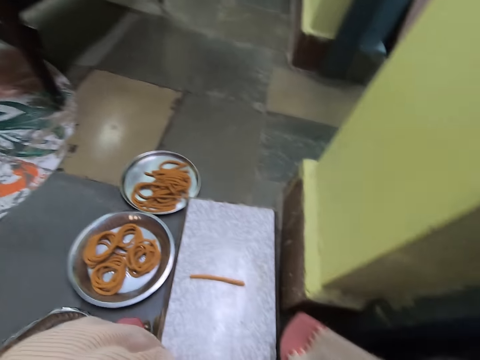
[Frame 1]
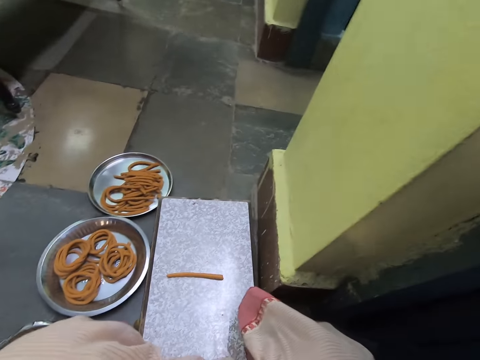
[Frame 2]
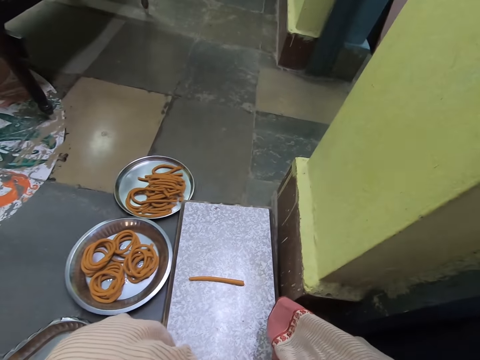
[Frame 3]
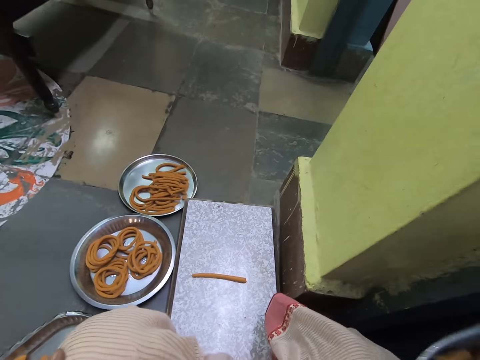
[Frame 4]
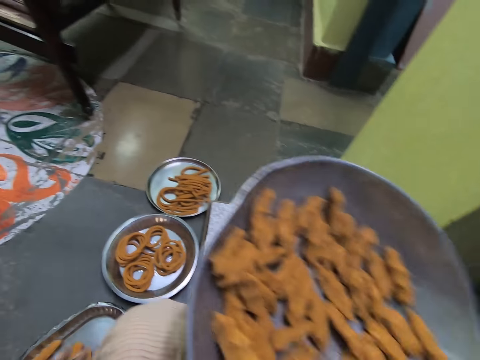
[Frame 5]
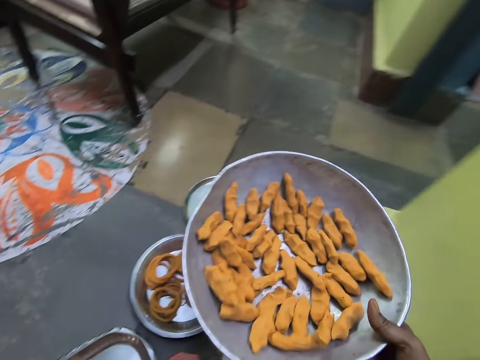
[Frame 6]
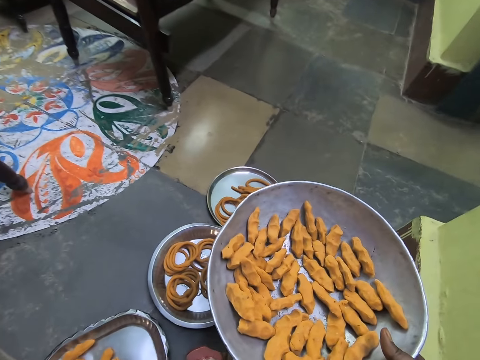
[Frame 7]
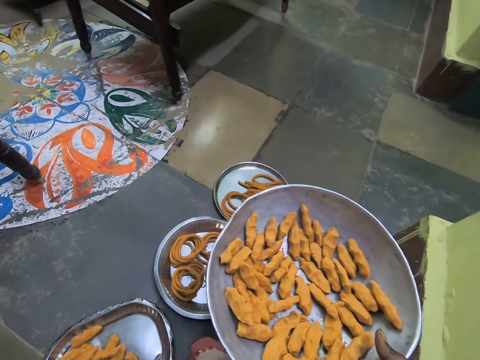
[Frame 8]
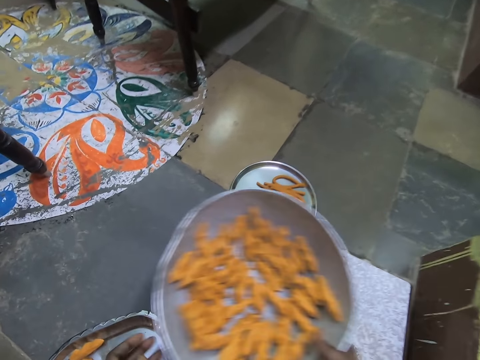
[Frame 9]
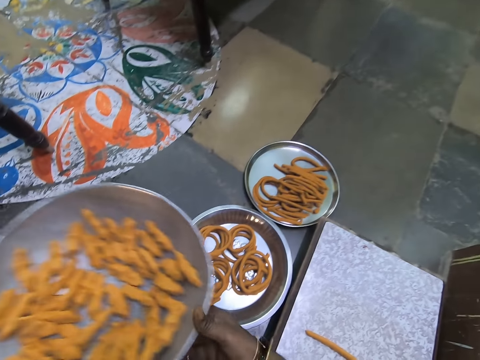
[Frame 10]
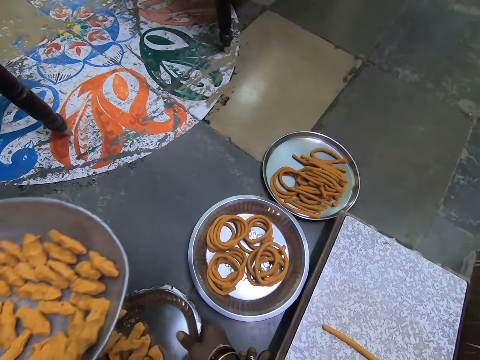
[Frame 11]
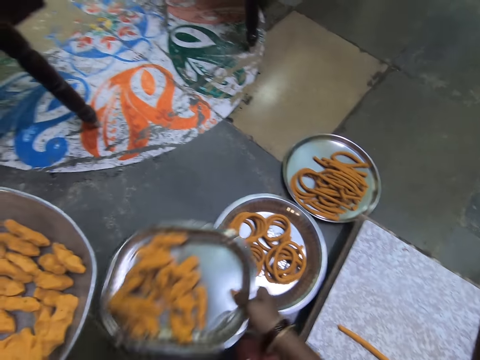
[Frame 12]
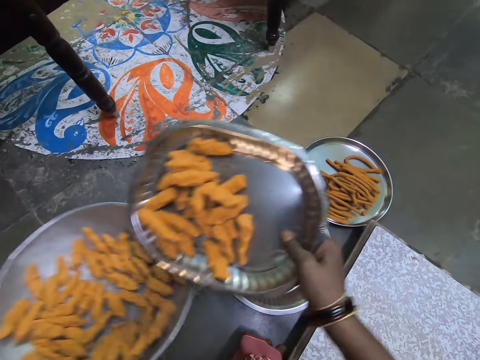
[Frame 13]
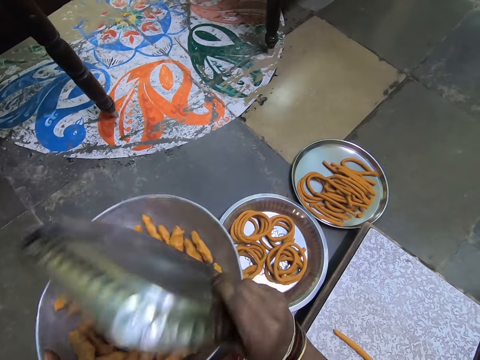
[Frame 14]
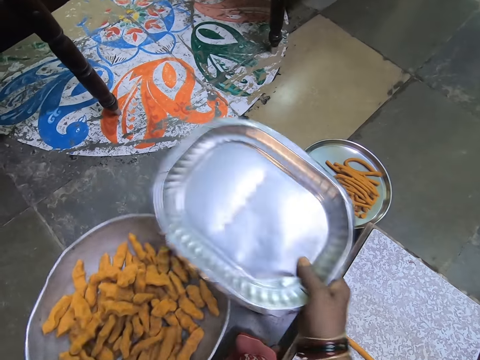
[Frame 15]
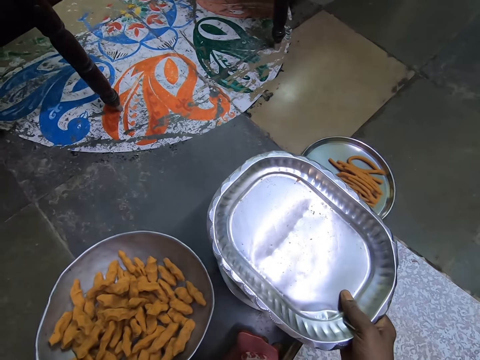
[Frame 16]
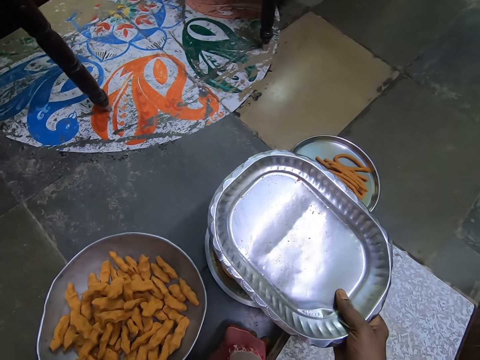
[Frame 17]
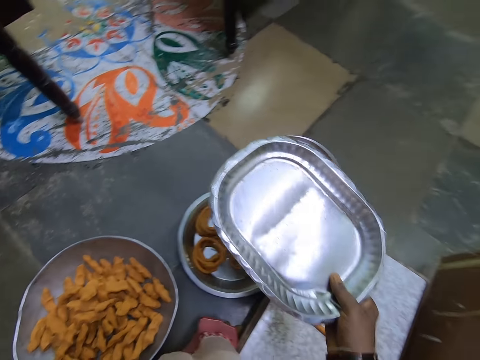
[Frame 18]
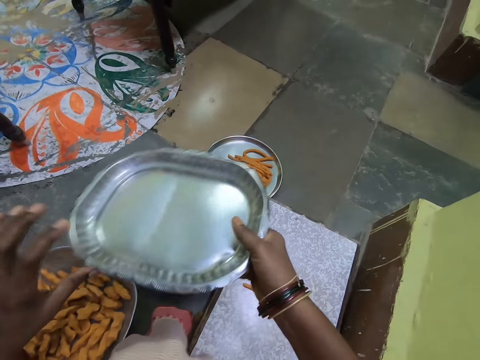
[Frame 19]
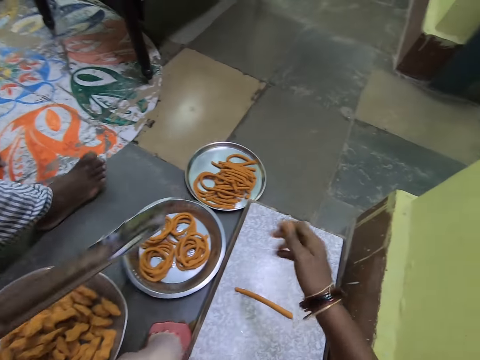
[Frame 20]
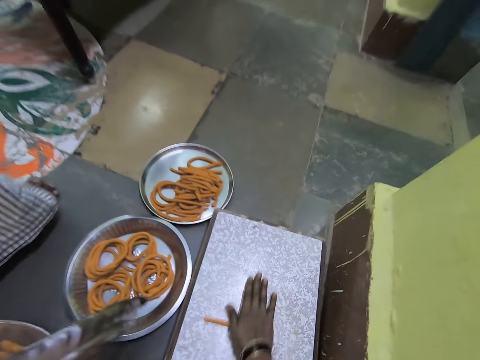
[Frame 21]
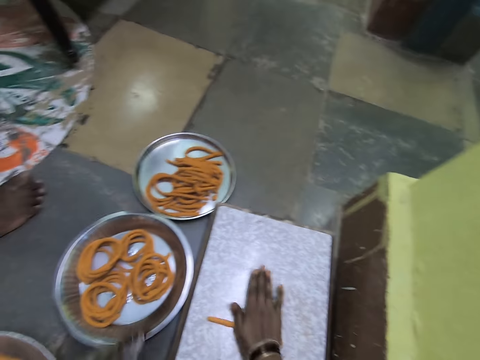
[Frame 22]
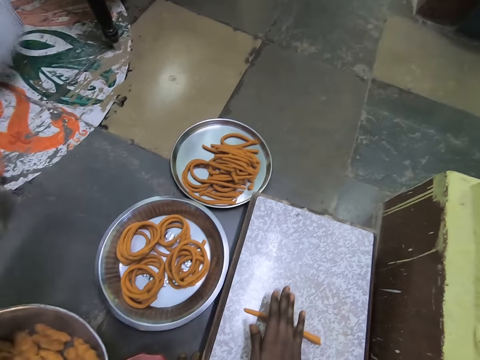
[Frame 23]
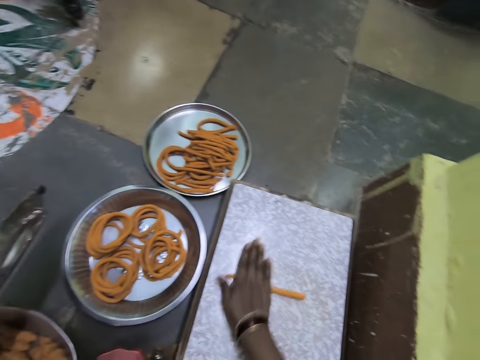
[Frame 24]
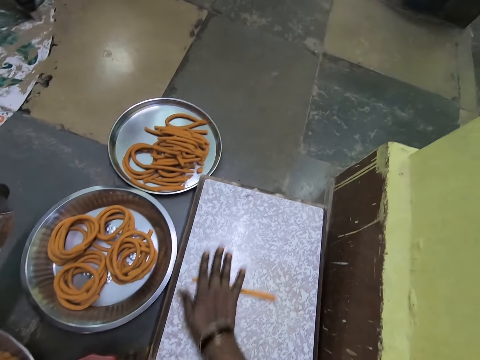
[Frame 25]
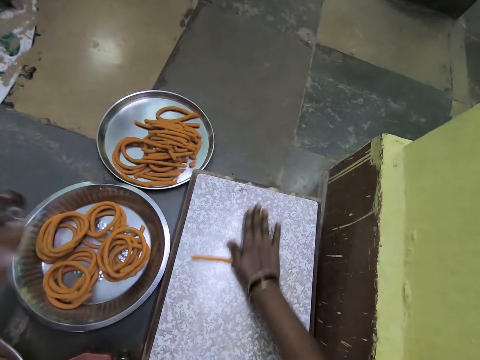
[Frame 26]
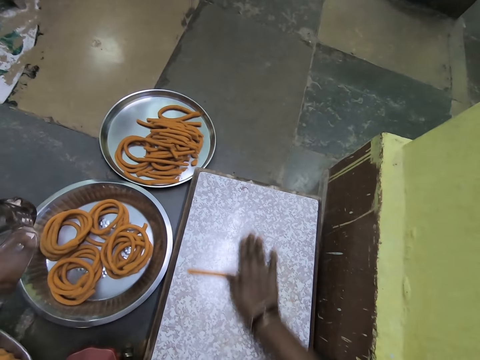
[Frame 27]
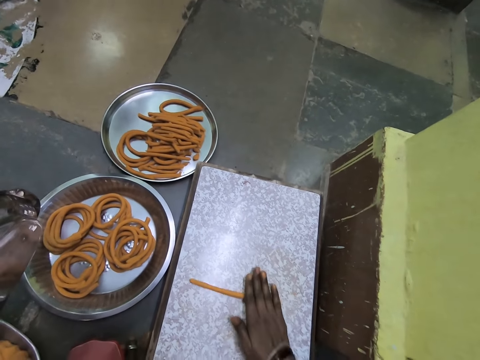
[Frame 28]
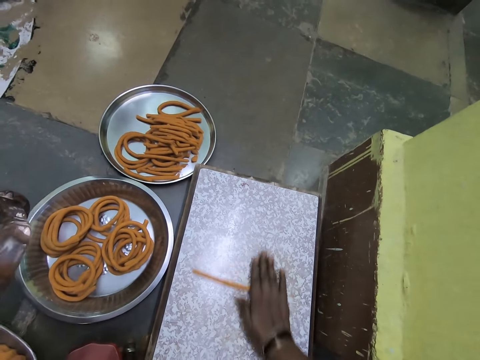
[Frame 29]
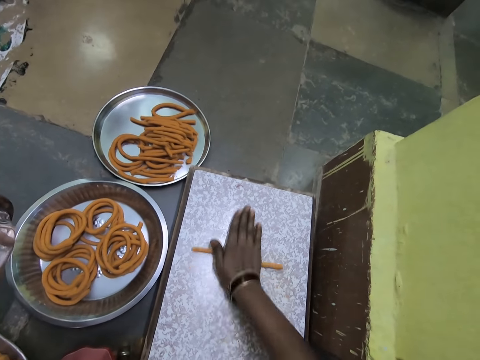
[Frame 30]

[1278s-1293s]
The camera wearer looks around the room. They hold a bowl with dough. They pick a tray. They put the dough in the bowl. They put the bowl on the floor. They hold the tray with the left hand. They roll the dough on the stand.

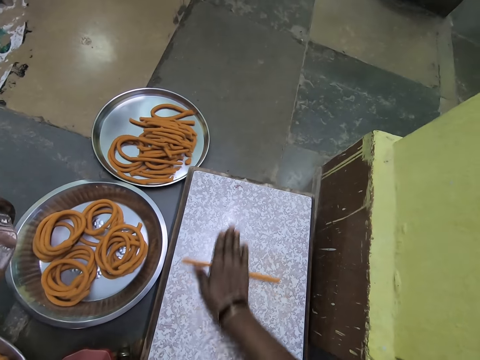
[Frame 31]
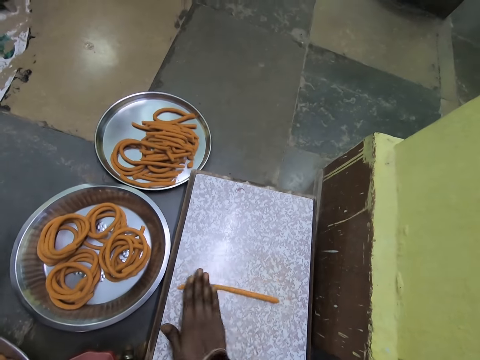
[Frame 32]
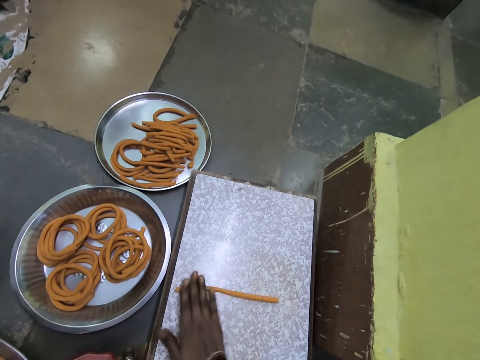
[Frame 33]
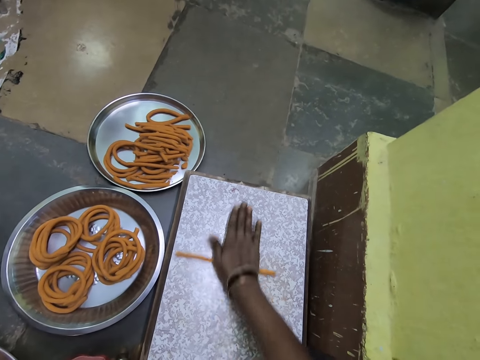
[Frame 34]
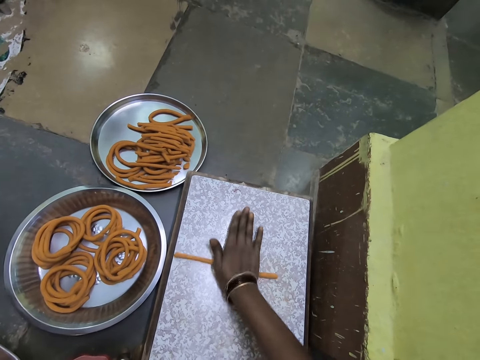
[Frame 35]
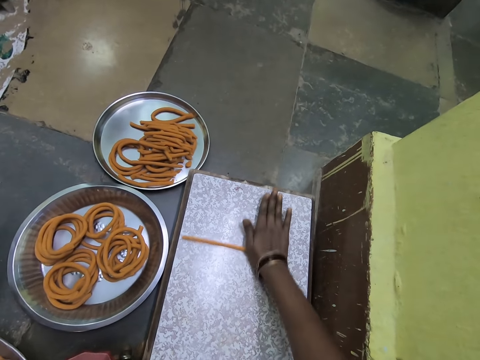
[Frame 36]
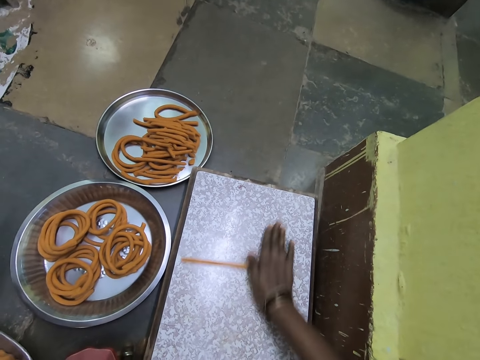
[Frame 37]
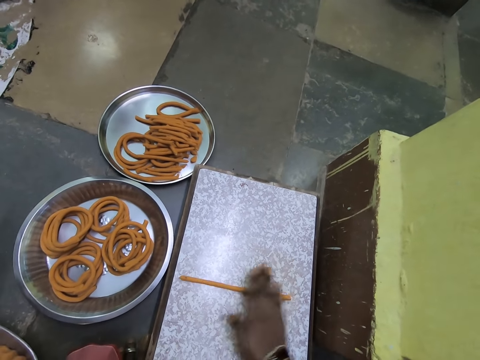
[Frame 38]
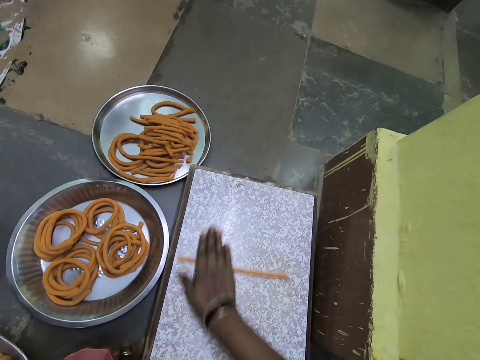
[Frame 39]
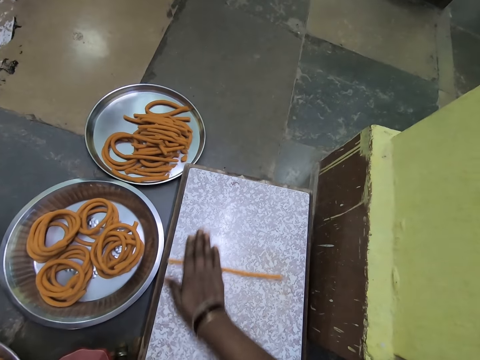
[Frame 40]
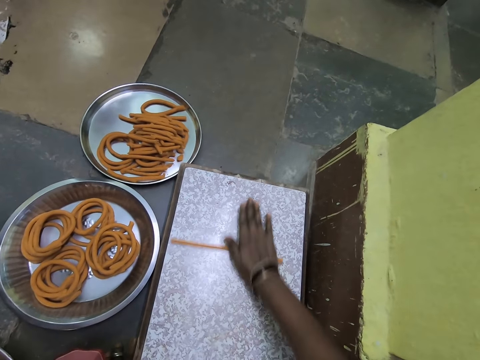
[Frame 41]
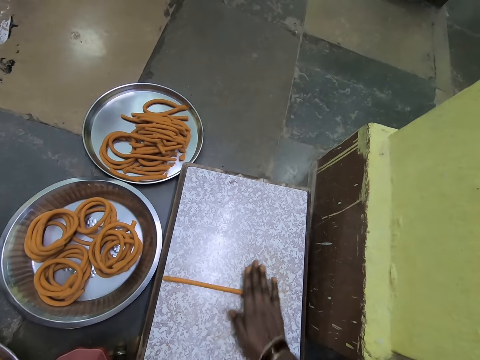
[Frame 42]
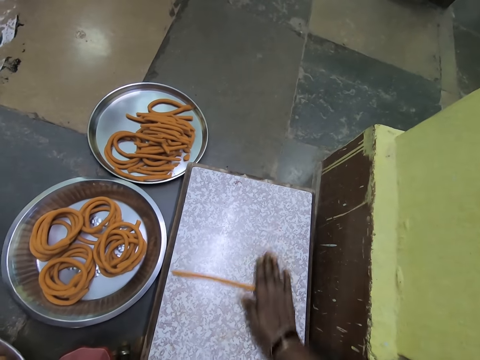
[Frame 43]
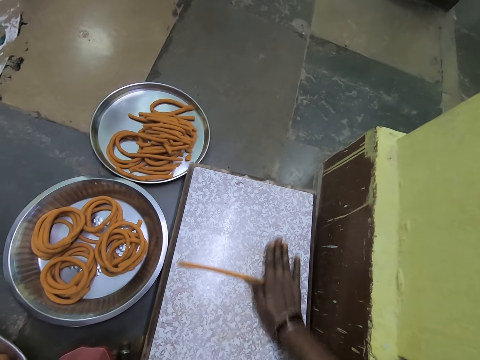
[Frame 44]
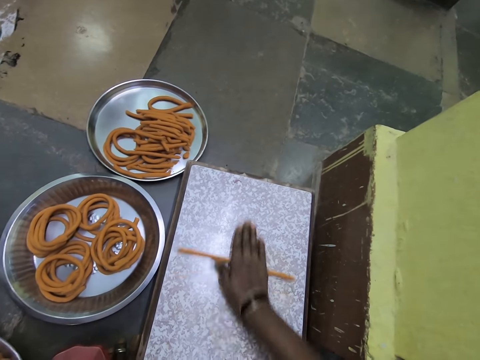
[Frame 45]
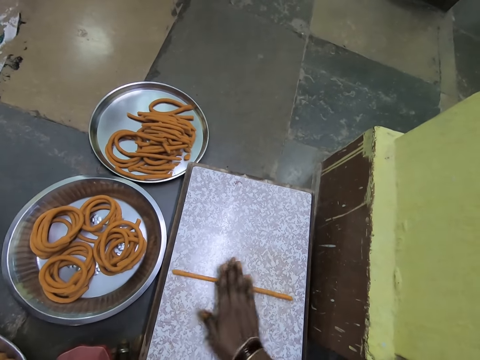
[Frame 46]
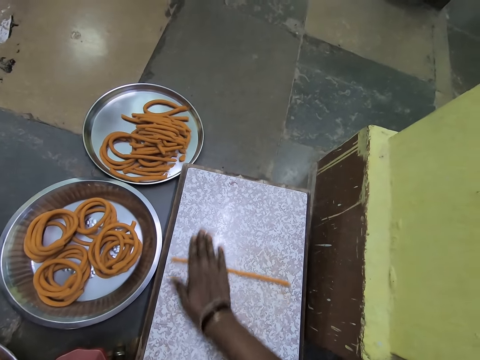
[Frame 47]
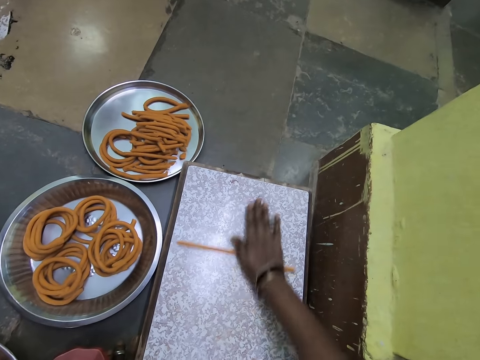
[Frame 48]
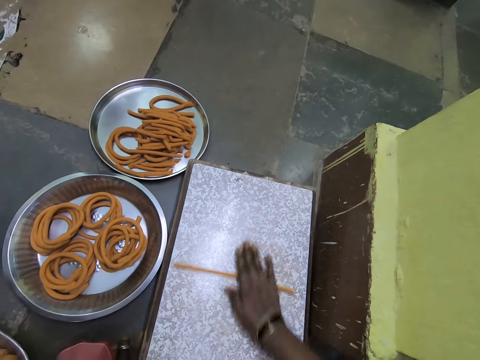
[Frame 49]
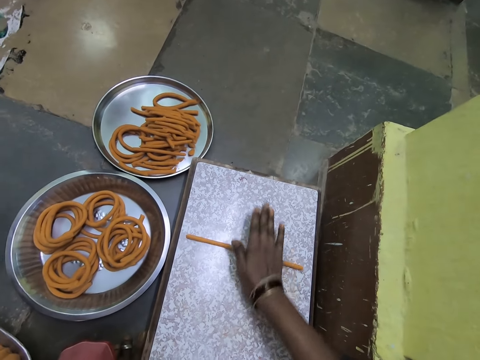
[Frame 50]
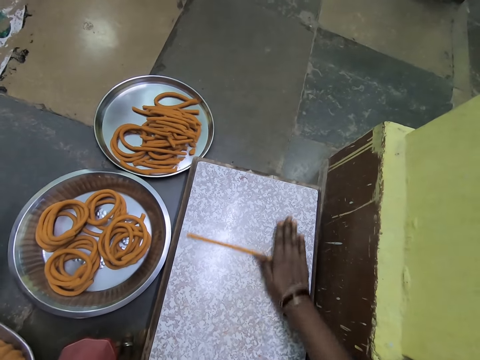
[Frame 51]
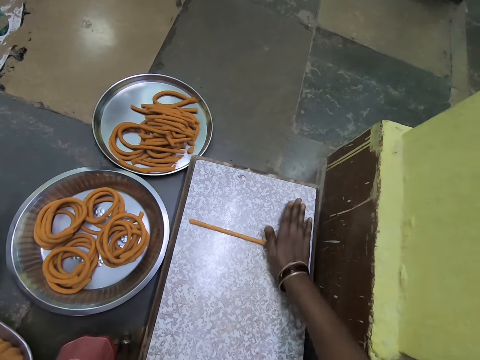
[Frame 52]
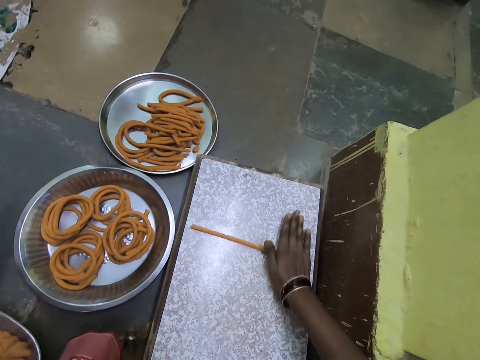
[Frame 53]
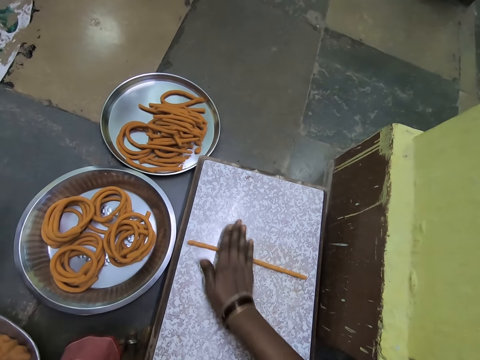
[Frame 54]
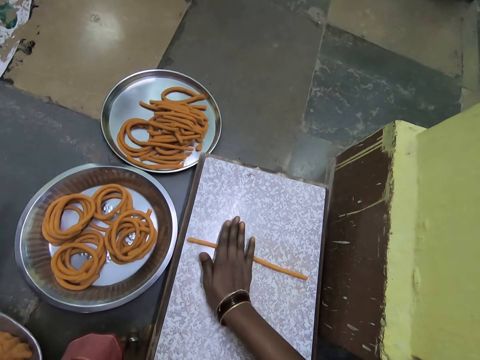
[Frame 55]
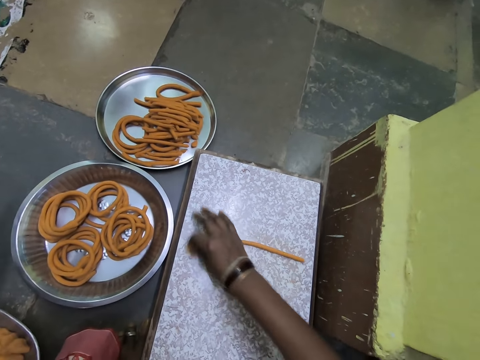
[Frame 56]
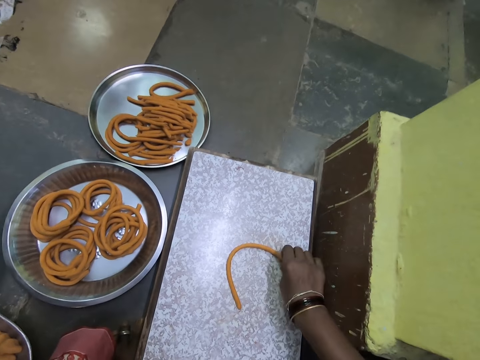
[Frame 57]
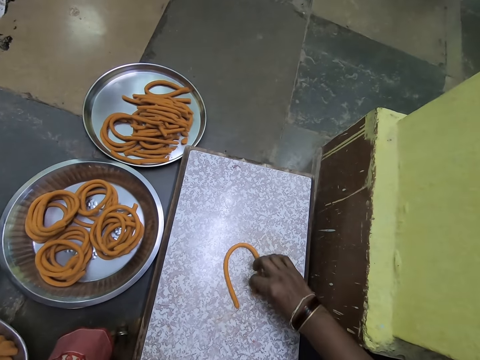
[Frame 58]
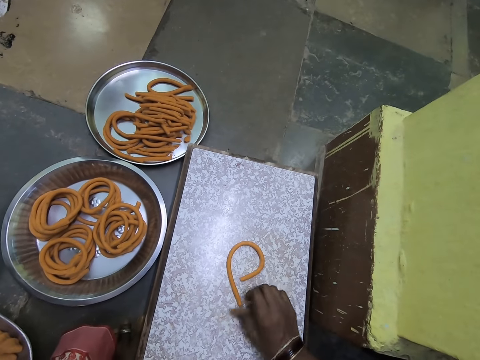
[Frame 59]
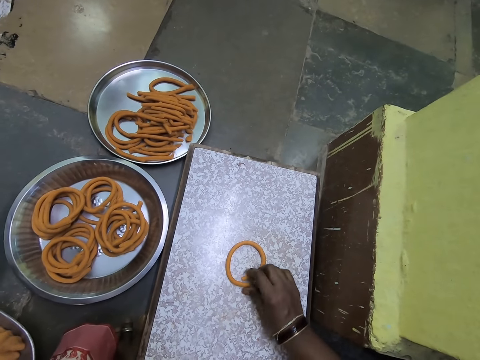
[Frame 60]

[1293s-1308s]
The camera wearer folds the dough.
